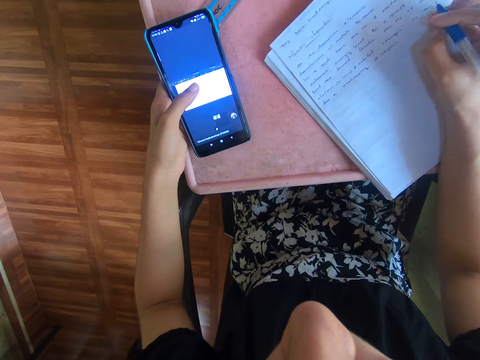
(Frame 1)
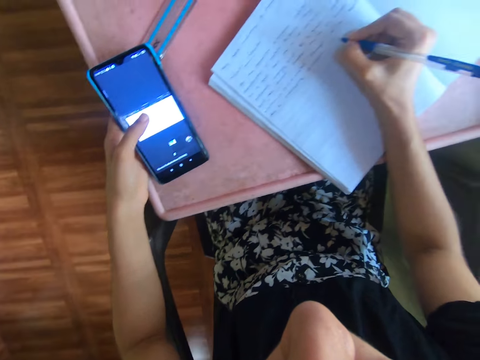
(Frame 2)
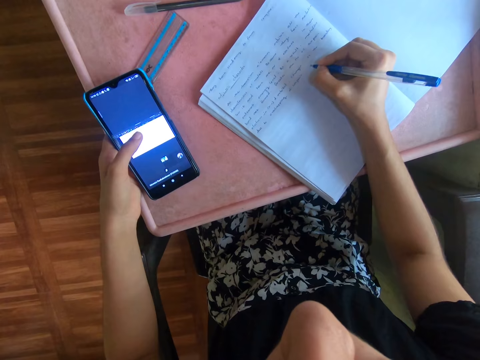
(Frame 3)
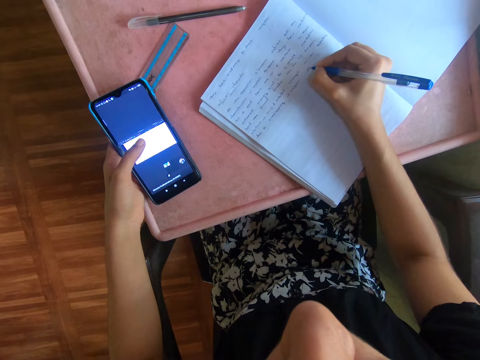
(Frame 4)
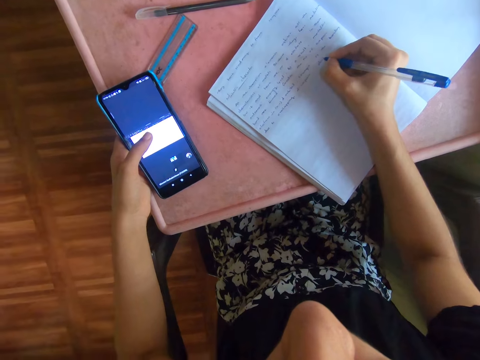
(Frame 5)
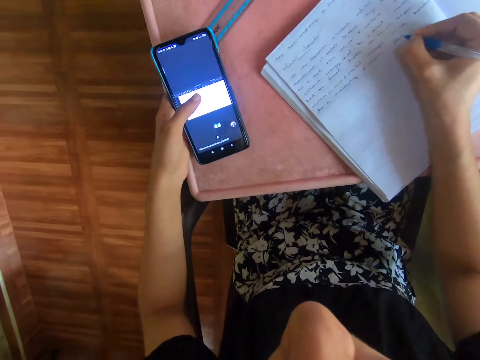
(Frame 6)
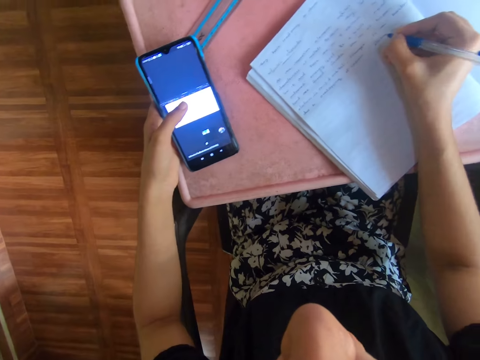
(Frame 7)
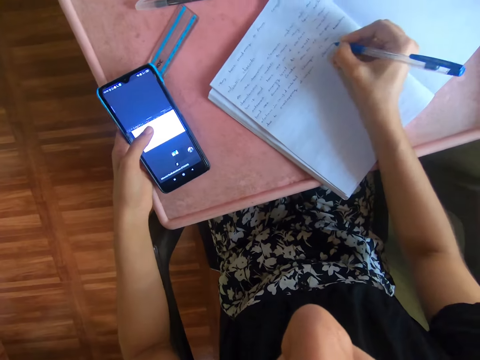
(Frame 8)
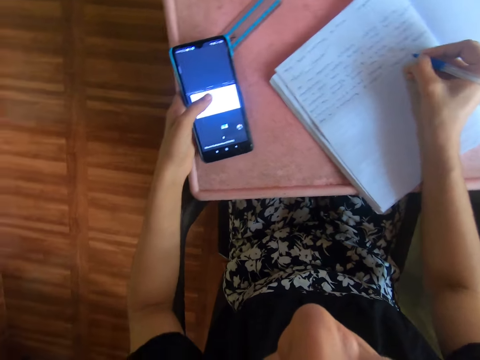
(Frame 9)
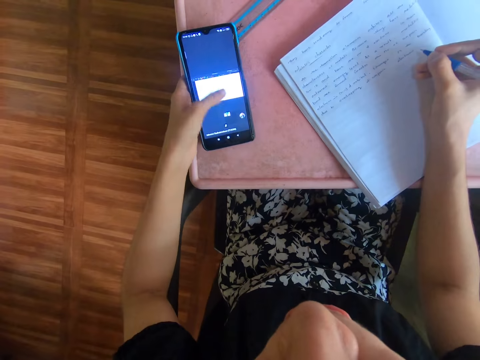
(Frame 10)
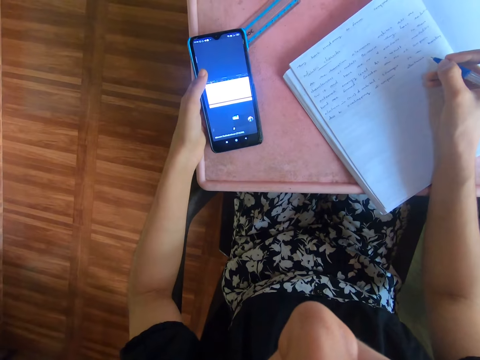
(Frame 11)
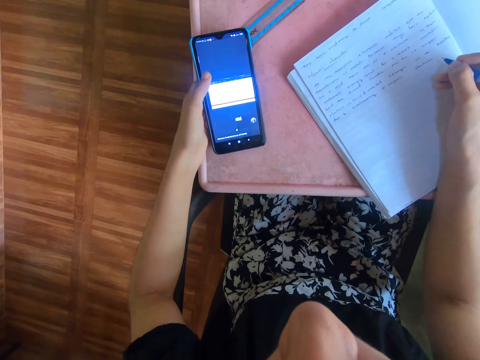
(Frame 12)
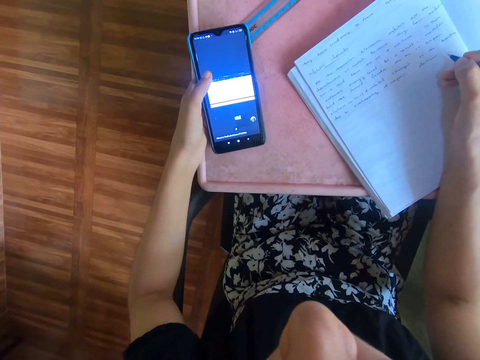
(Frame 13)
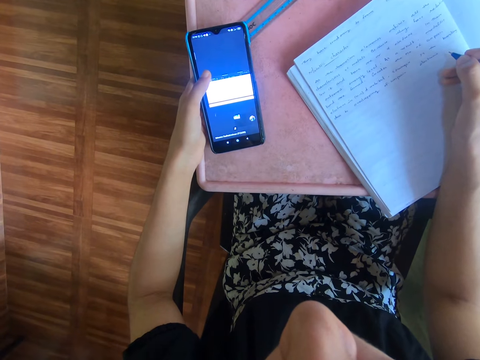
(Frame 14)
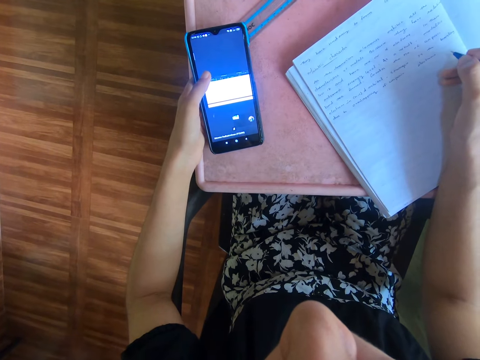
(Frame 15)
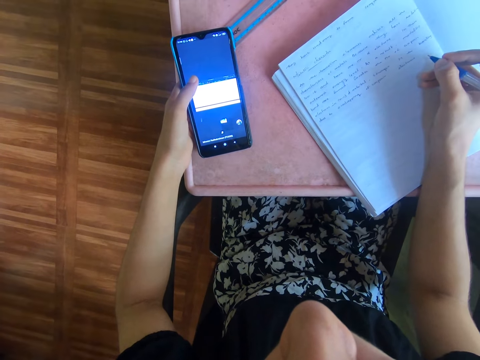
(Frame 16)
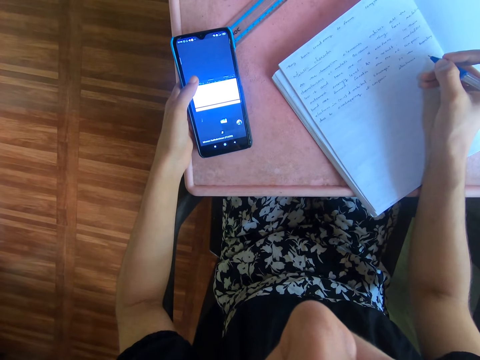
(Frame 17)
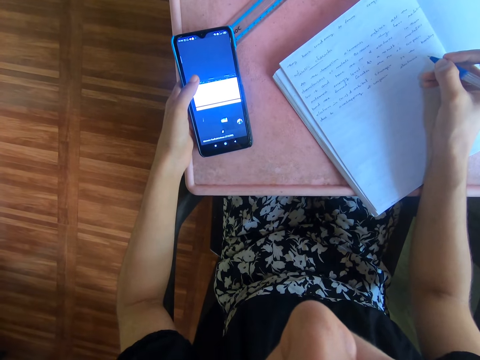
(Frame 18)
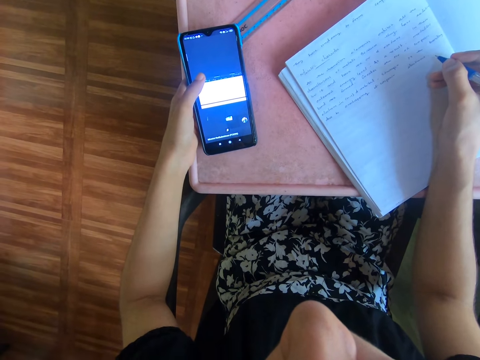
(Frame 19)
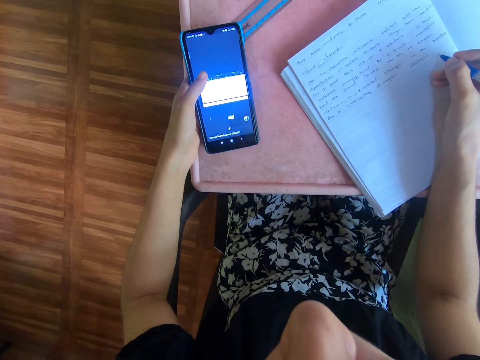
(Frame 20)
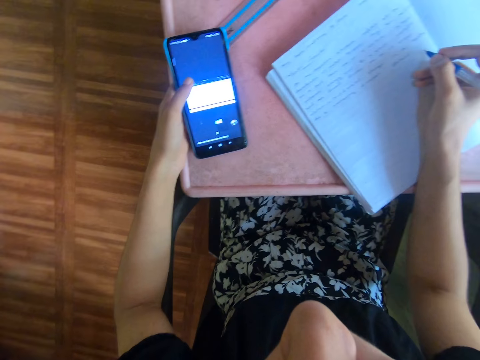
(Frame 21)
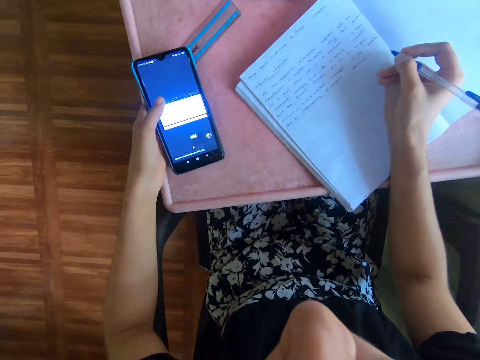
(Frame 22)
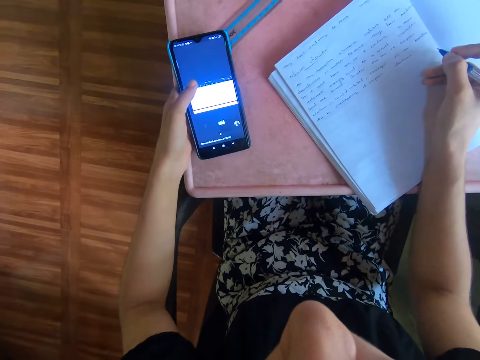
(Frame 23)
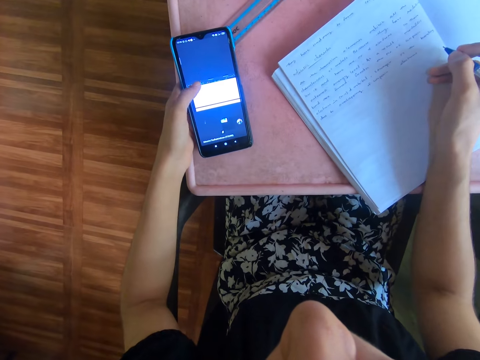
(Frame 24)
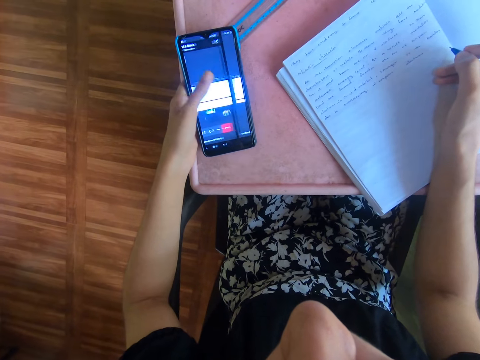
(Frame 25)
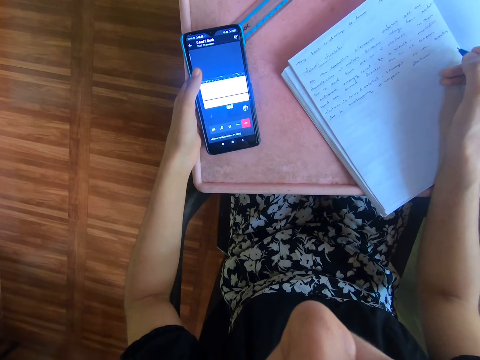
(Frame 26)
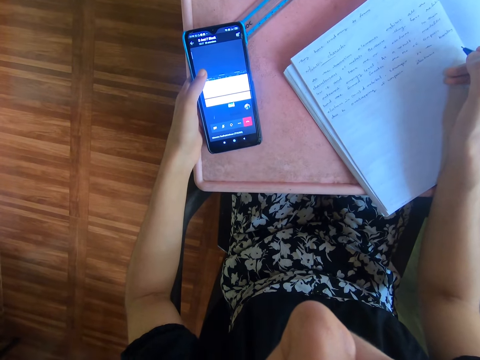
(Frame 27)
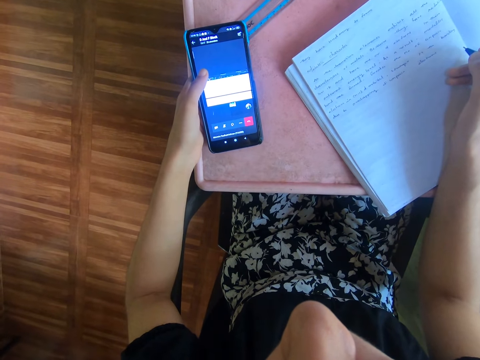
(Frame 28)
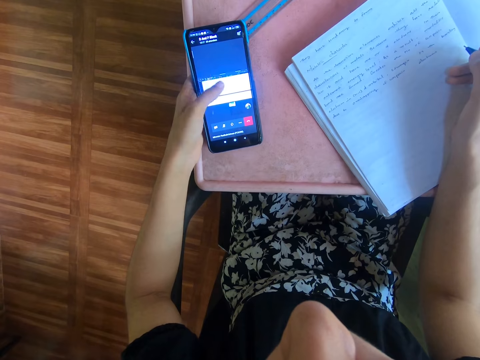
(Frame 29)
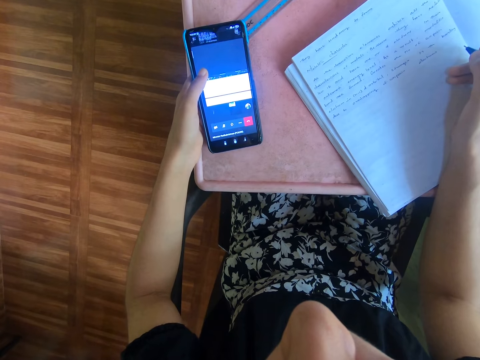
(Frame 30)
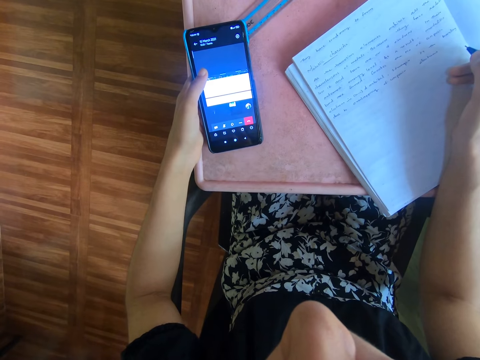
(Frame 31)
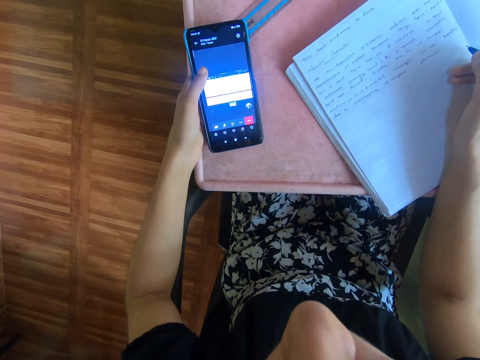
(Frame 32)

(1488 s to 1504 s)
The camera wearer writes on a book with a pen. They scroll the phone.

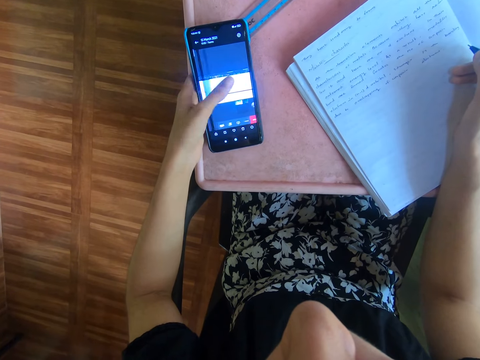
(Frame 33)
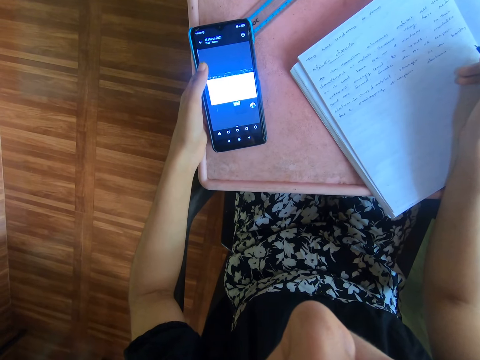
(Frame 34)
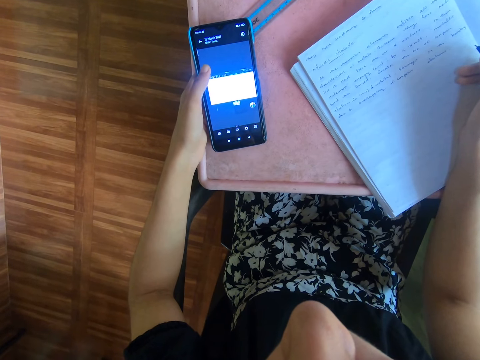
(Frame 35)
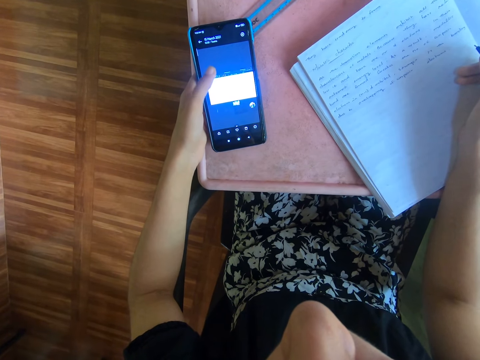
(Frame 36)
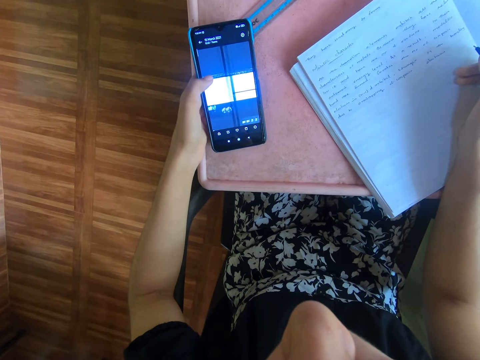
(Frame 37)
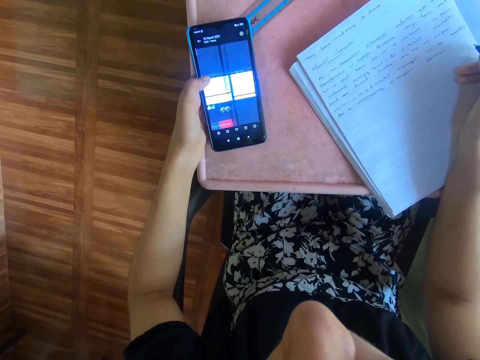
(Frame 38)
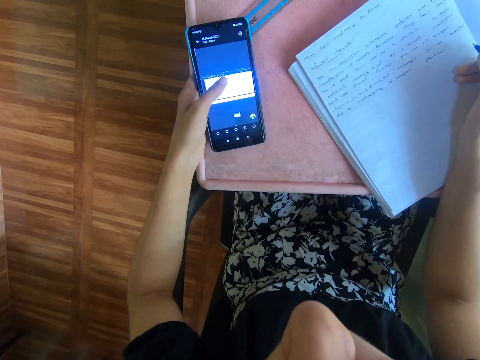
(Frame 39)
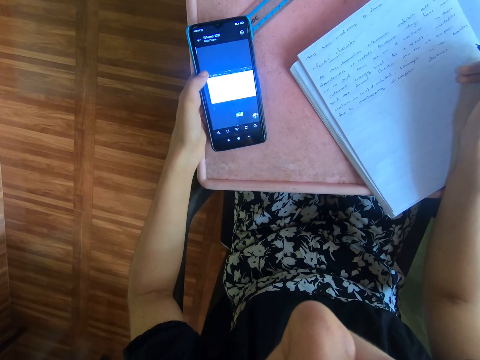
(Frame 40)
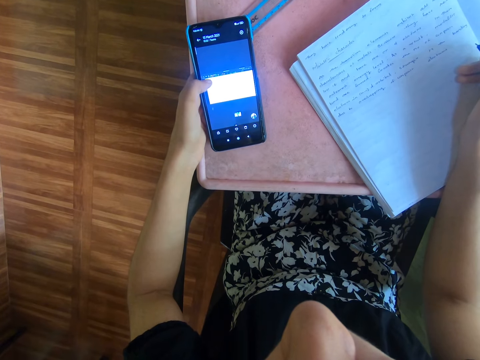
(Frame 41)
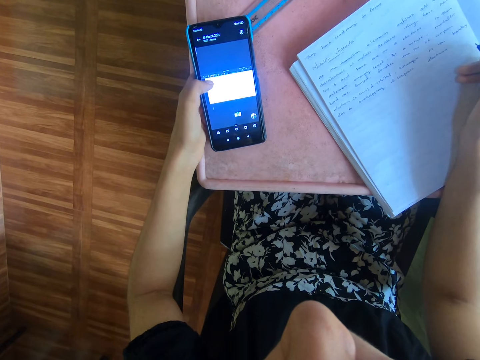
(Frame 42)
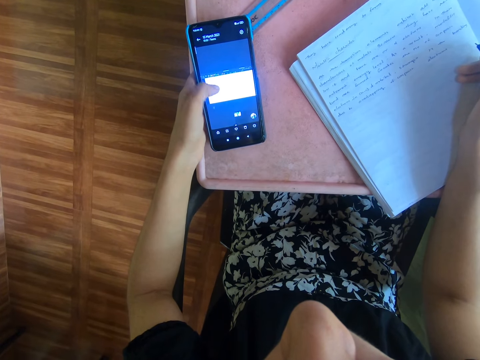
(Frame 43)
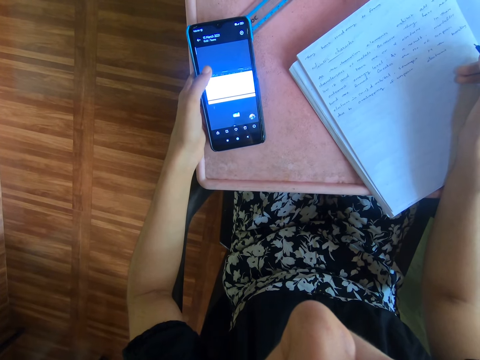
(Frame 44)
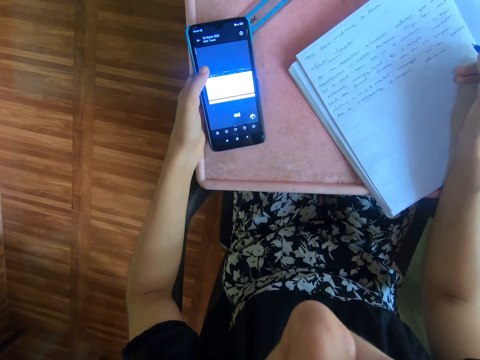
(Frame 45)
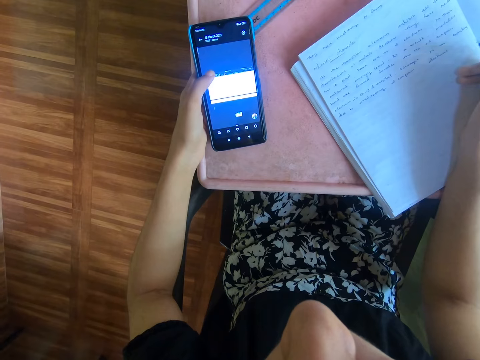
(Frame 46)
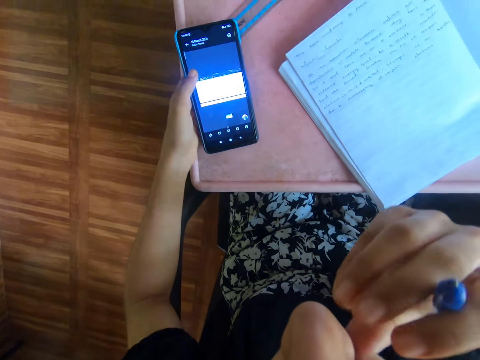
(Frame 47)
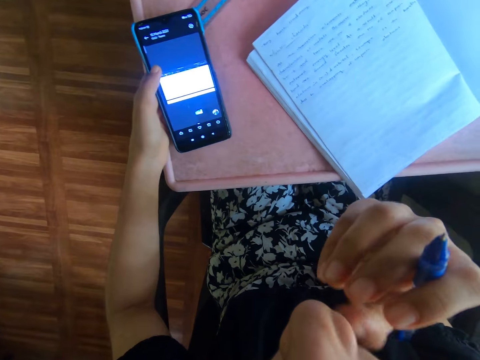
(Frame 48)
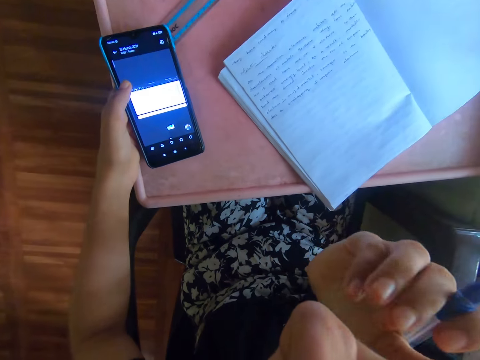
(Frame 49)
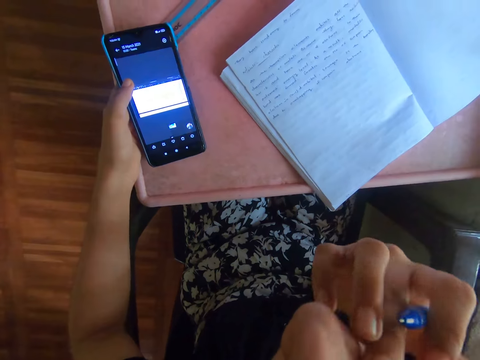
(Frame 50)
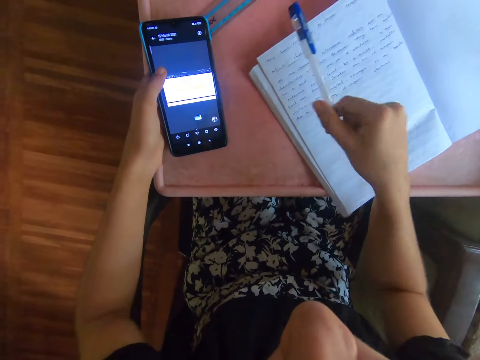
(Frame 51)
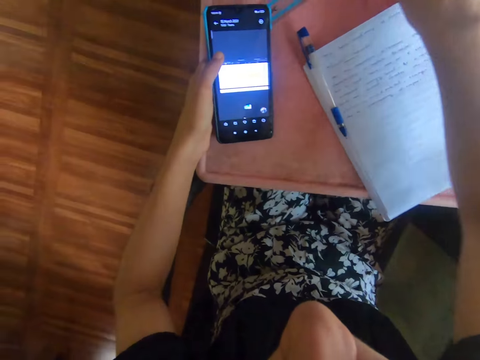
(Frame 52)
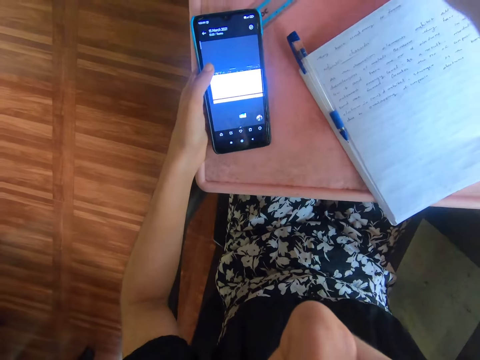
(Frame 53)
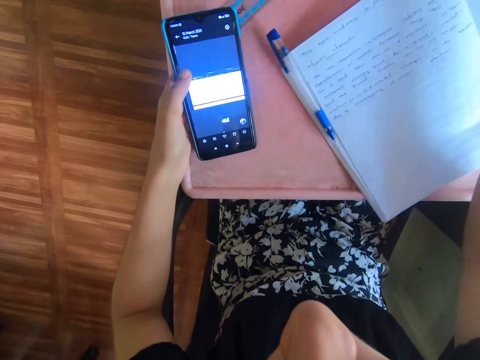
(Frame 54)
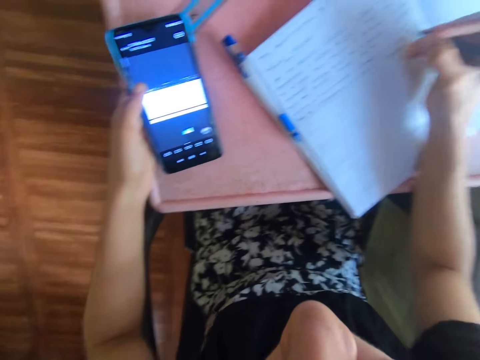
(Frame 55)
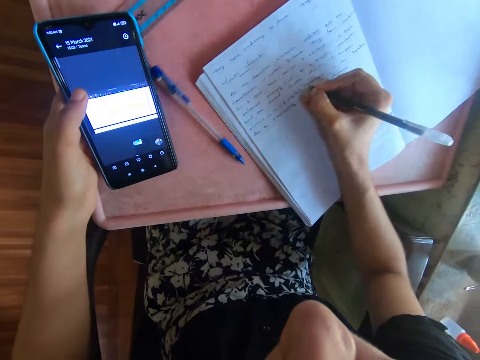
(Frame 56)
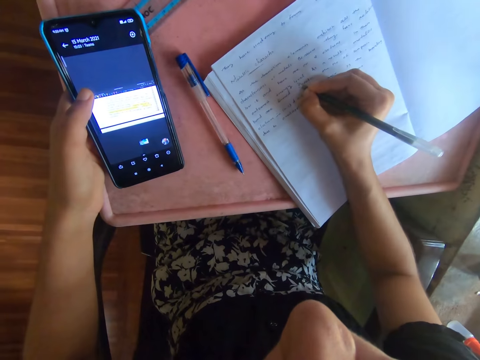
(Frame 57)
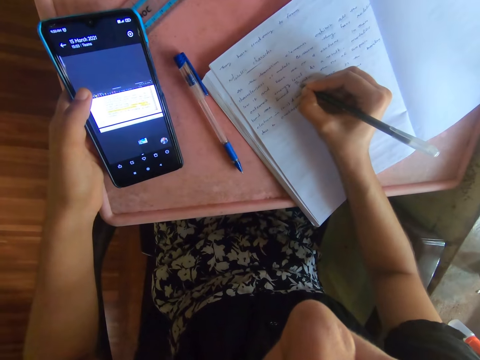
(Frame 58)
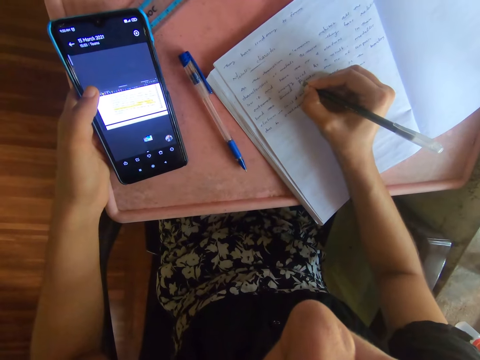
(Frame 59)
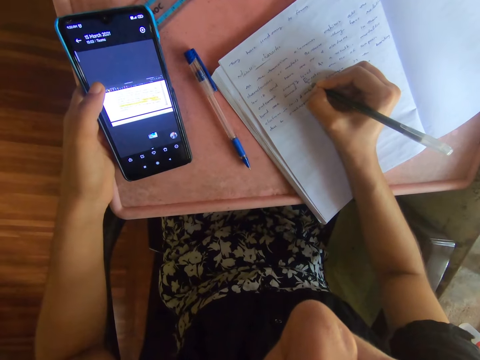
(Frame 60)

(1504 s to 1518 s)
The camera wearer scratches her nose with her right hand. She drops the pen on the table with her right hand. She holds the pen. She writes in the book with the pen in her right hand.
